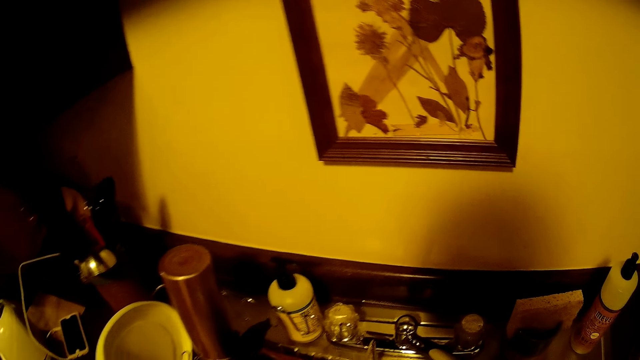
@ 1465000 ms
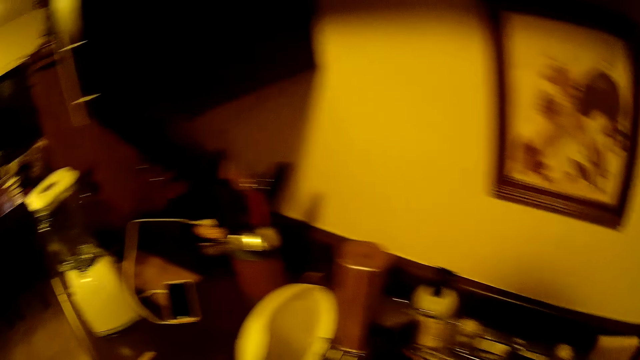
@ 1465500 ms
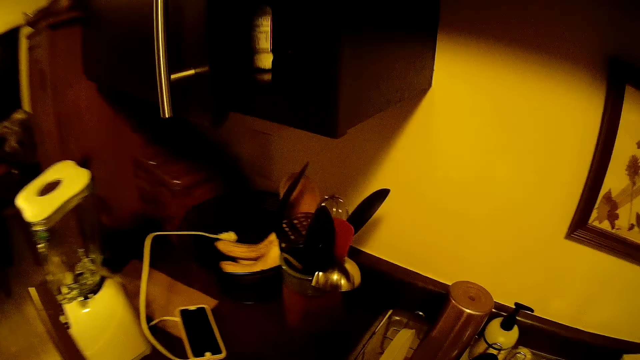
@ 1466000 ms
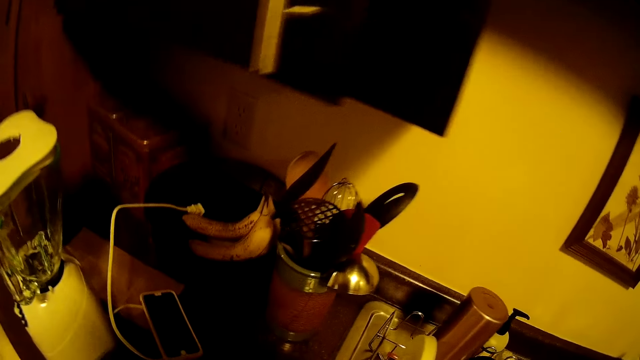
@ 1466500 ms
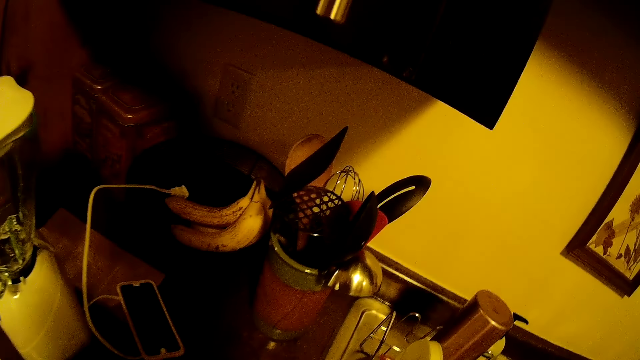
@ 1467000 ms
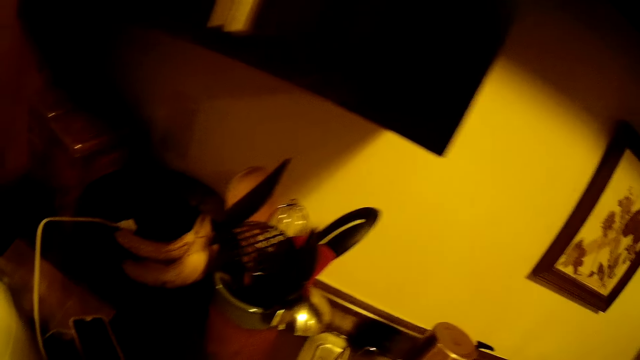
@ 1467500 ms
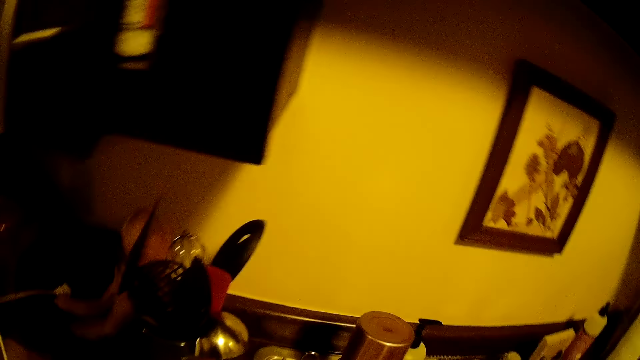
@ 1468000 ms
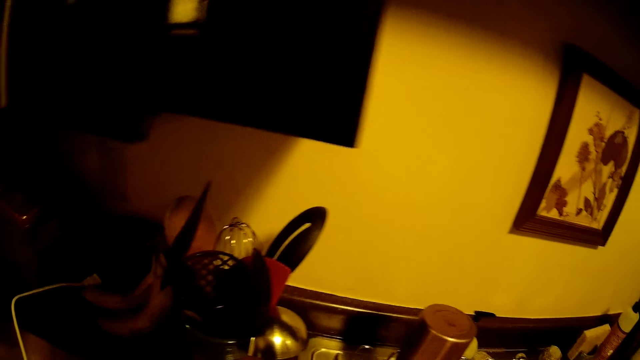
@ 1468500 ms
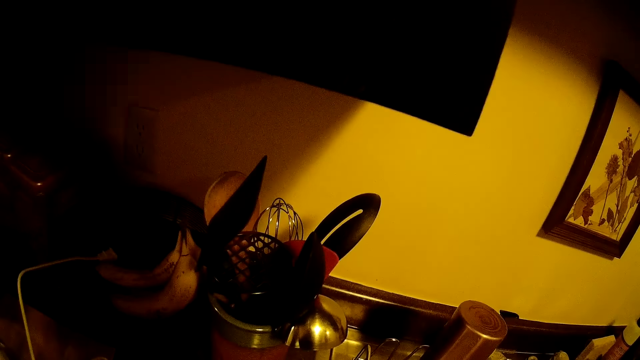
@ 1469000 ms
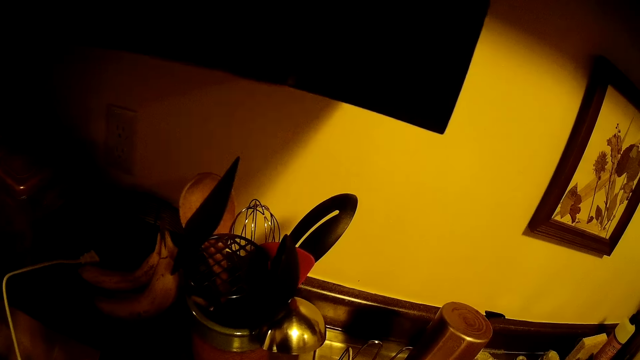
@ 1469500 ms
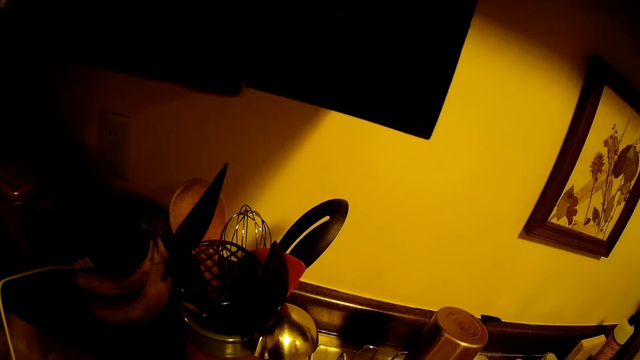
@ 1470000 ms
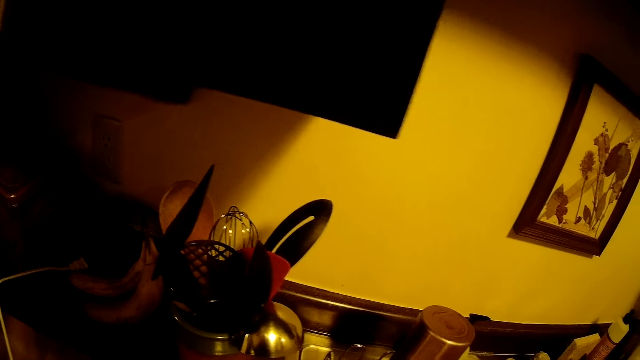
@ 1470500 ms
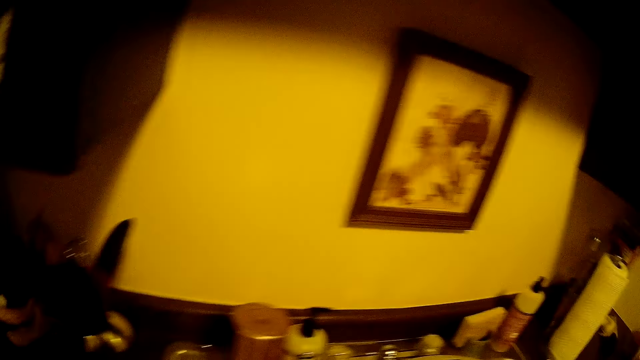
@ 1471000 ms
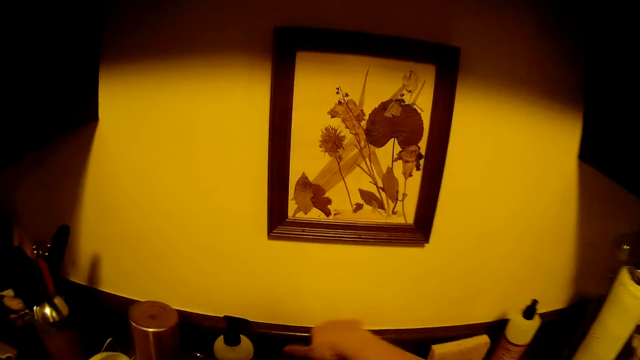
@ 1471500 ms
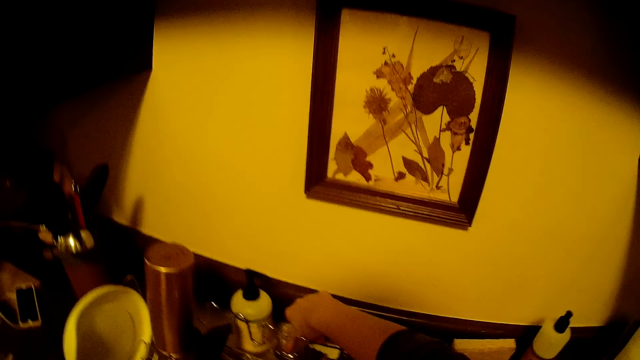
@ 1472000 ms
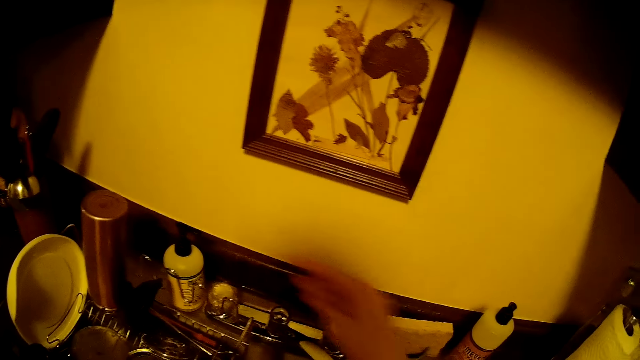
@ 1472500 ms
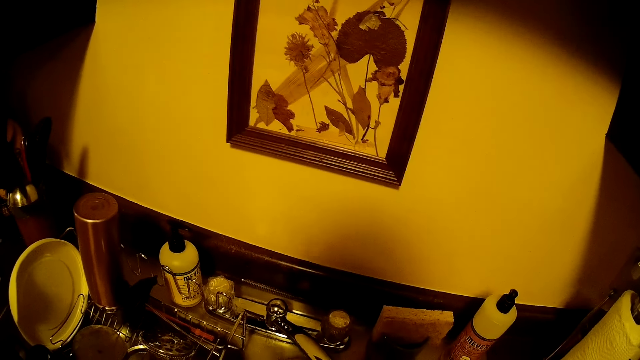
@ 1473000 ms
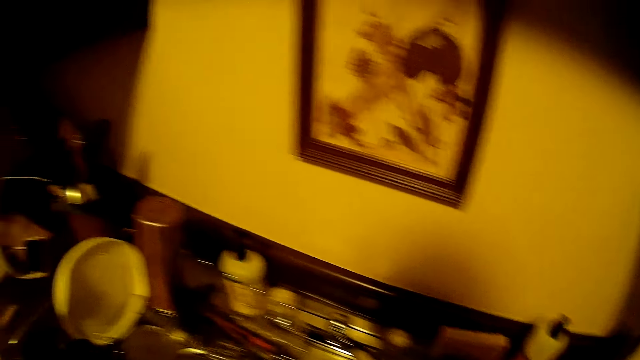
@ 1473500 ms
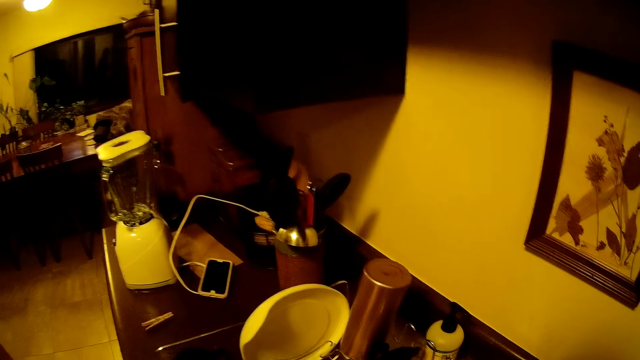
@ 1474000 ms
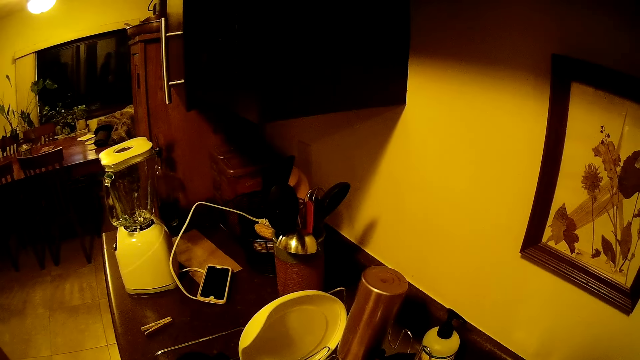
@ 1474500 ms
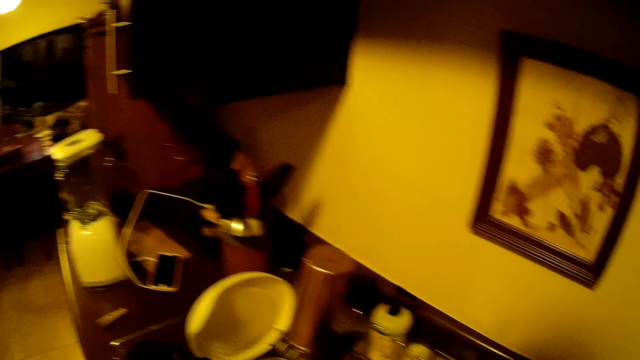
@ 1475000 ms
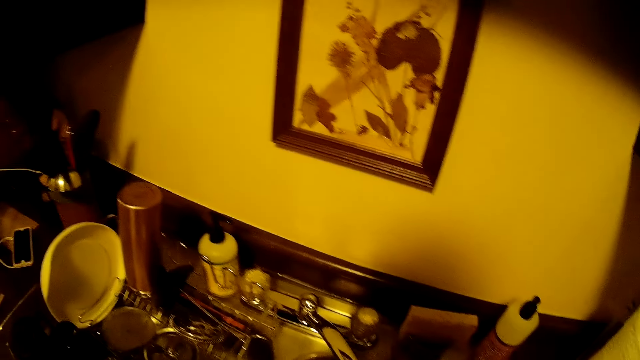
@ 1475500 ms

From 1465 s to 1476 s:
The camera wearer opens a water tap with her right hand.

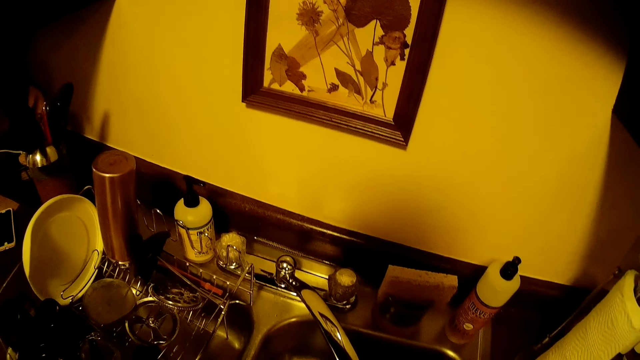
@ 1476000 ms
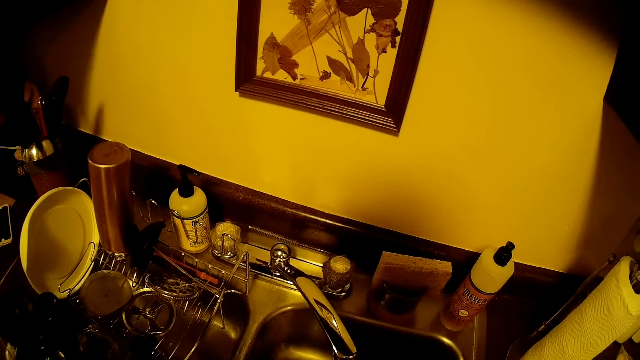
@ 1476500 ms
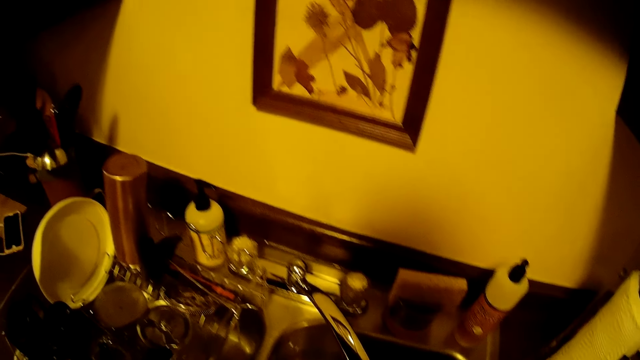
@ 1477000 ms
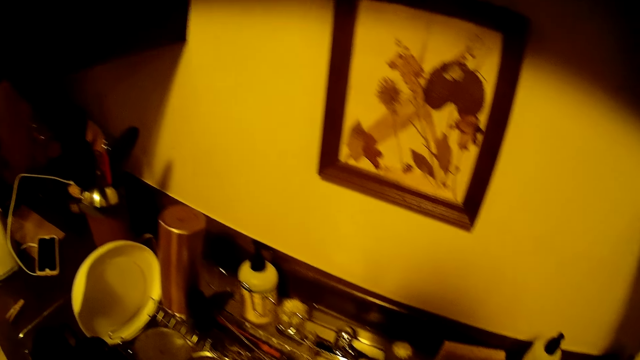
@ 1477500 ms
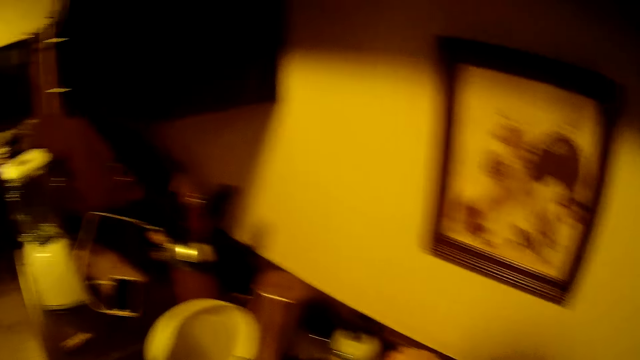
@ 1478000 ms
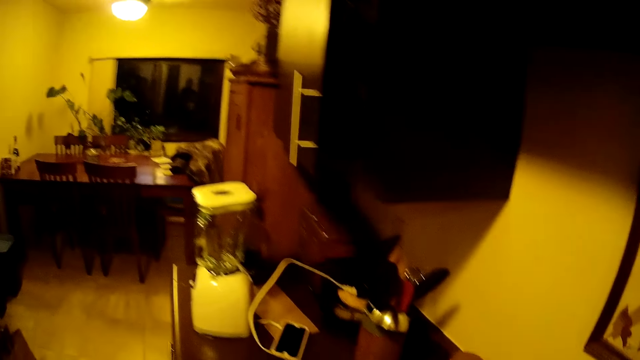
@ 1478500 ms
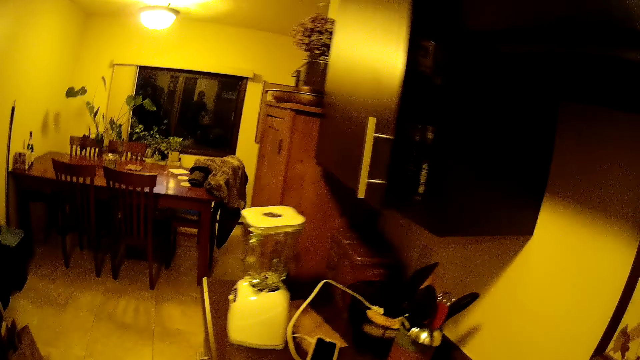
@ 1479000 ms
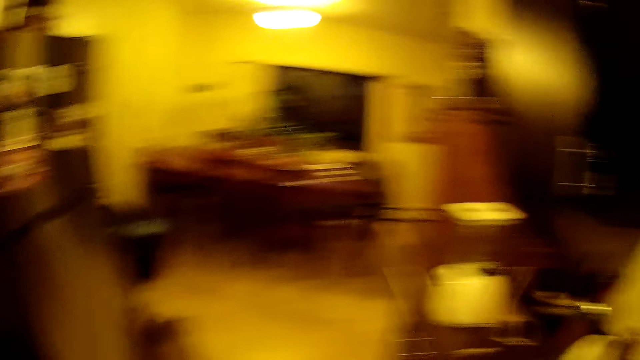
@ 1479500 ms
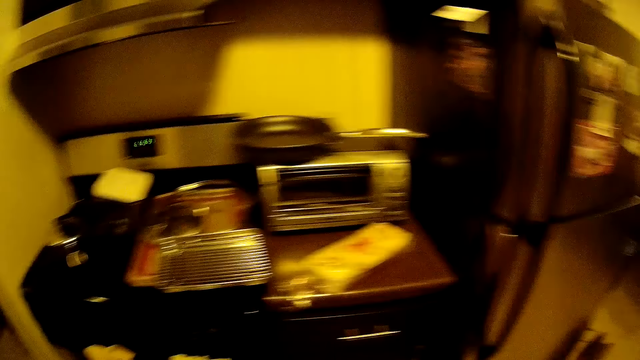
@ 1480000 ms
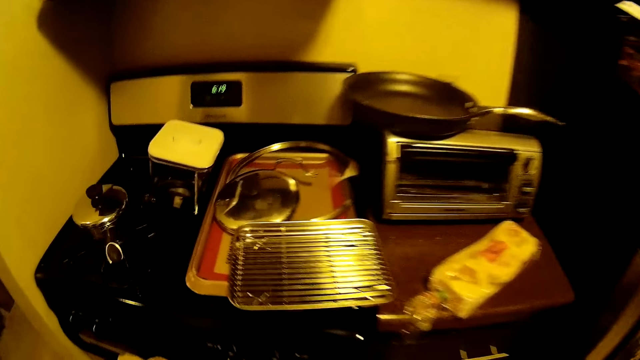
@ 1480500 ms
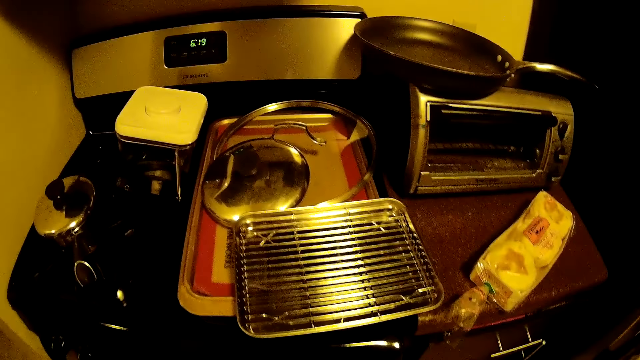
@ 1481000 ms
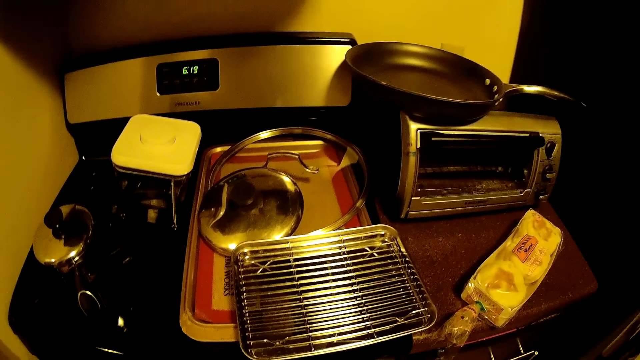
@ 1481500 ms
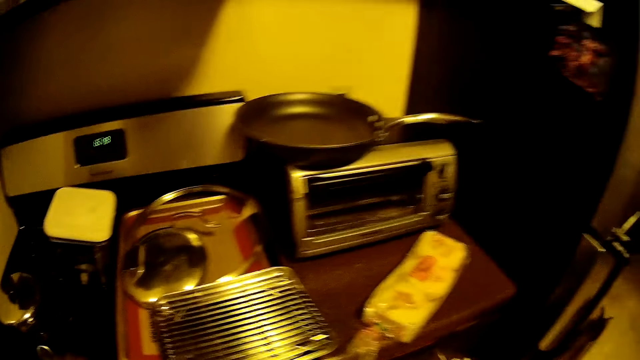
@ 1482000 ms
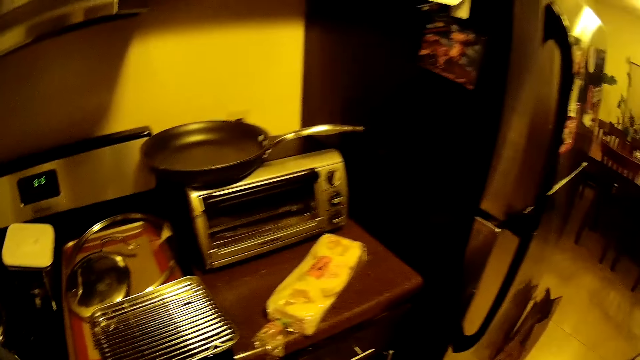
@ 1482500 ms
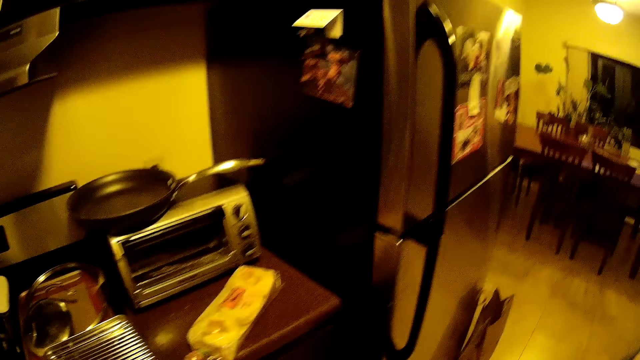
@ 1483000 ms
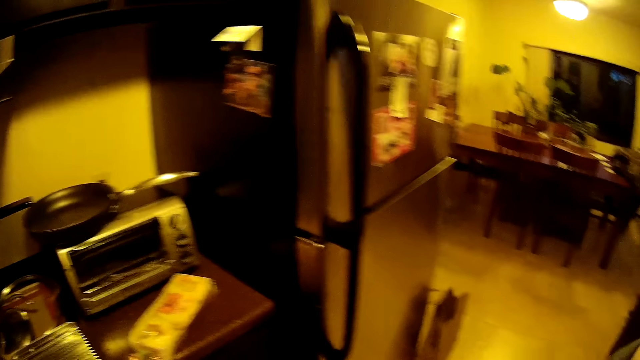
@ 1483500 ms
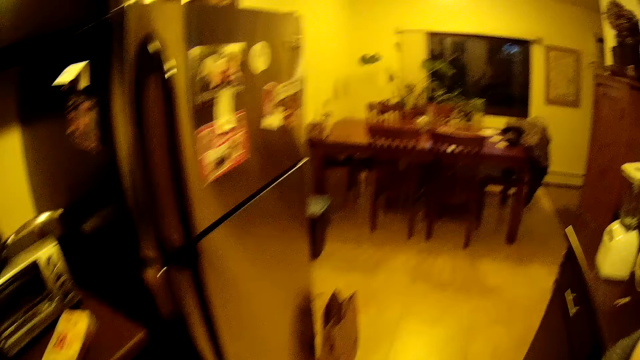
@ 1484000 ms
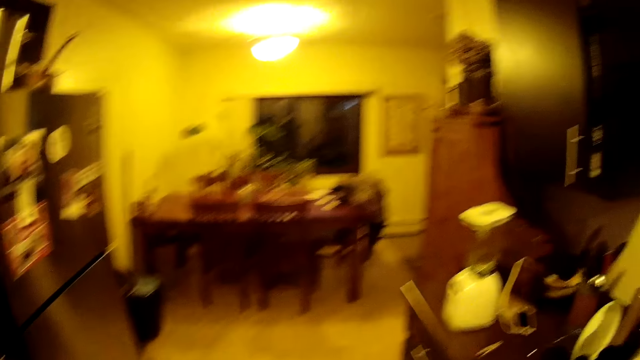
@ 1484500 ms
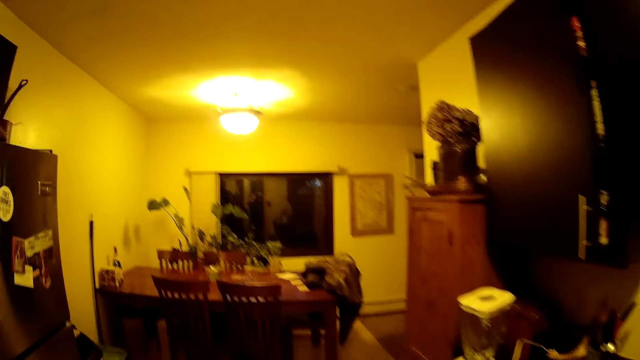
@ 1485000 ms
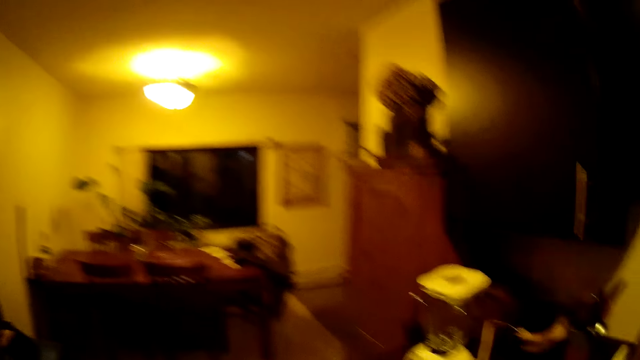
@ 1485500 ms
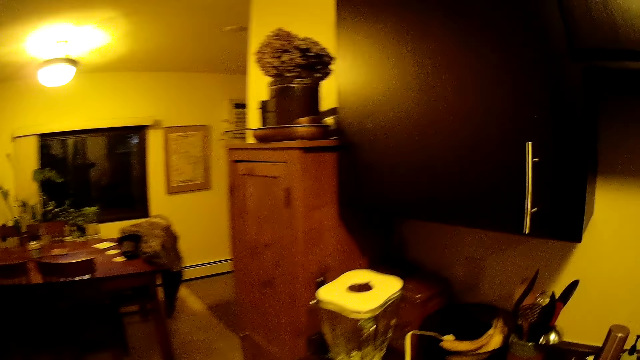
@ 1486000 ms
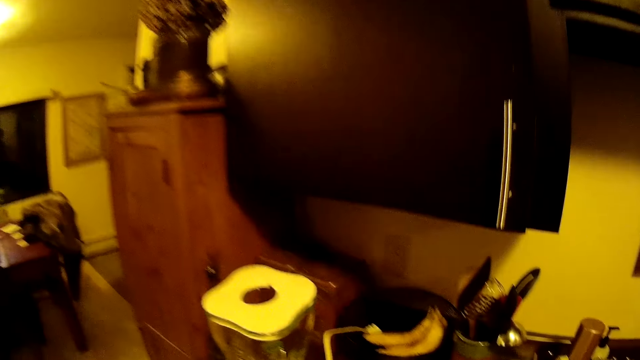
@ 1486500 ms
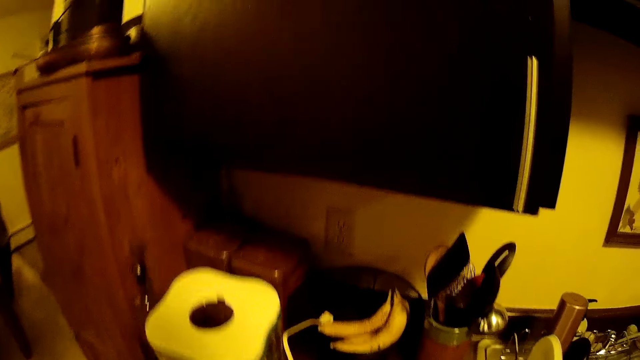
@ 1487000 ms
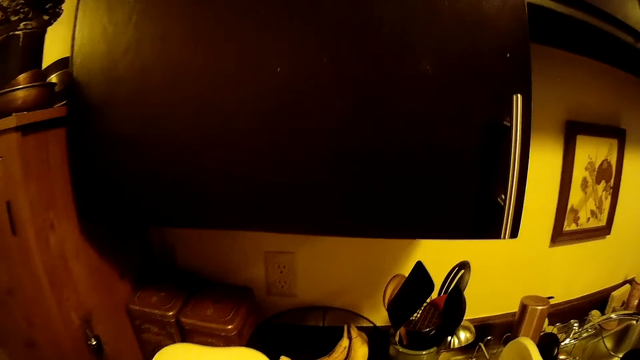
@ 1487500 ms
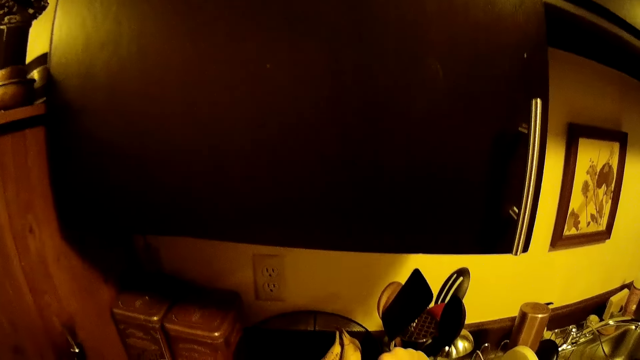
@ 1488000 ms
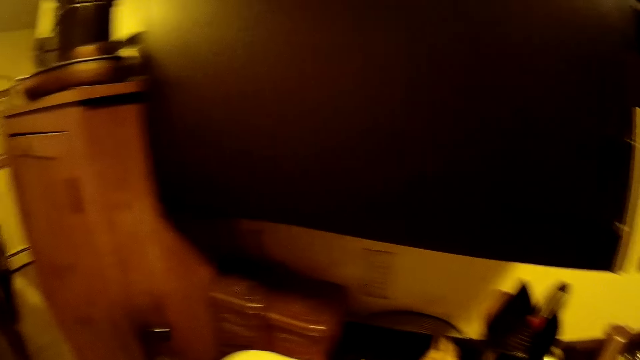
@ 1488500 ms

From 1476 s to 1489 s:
The camera wearer closes the tap with her right hand. She looks around.
